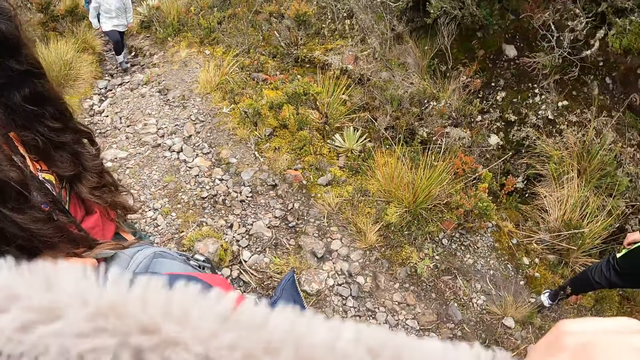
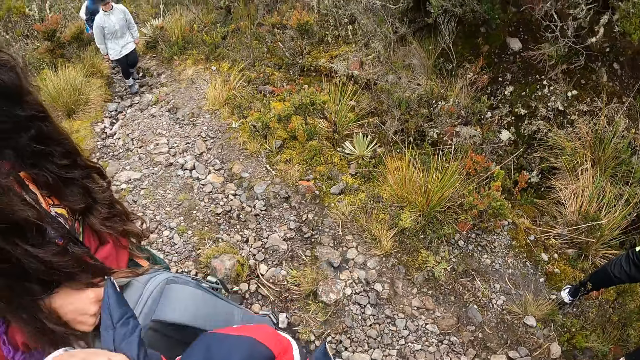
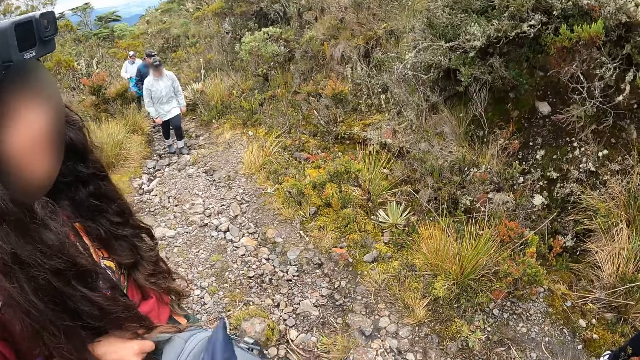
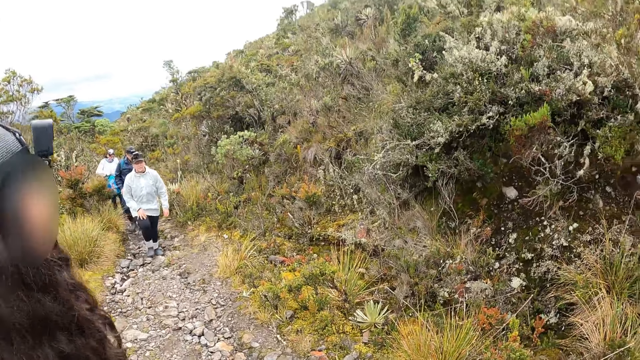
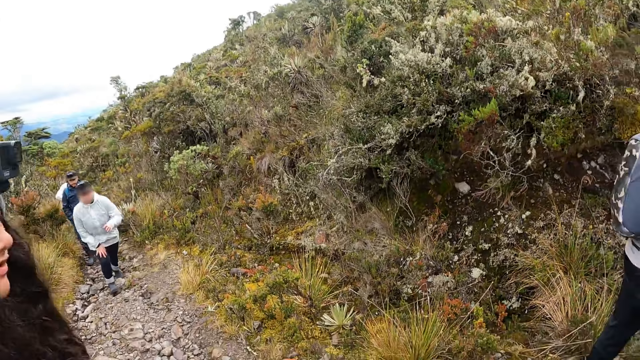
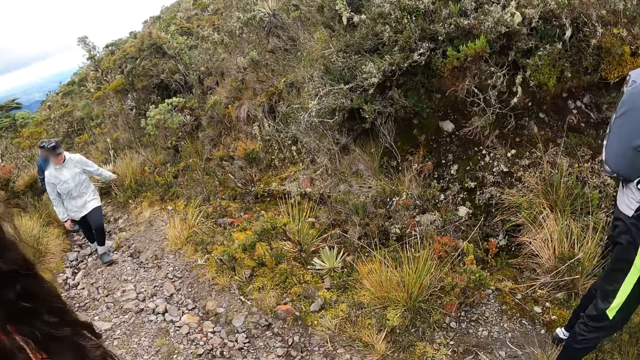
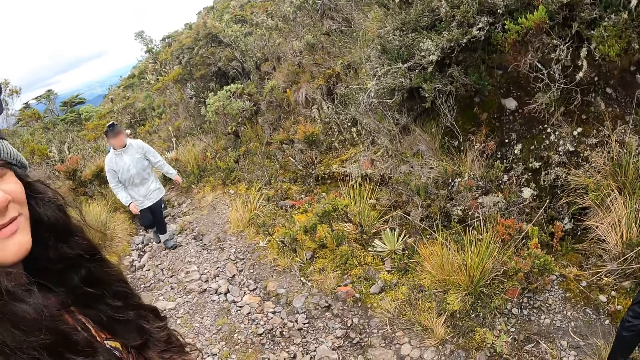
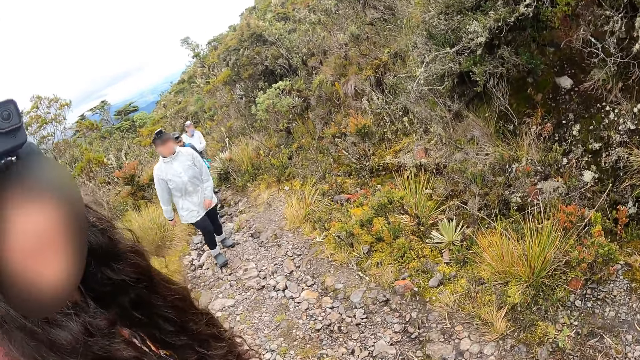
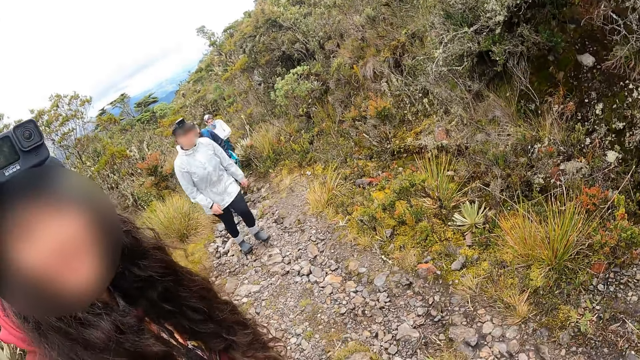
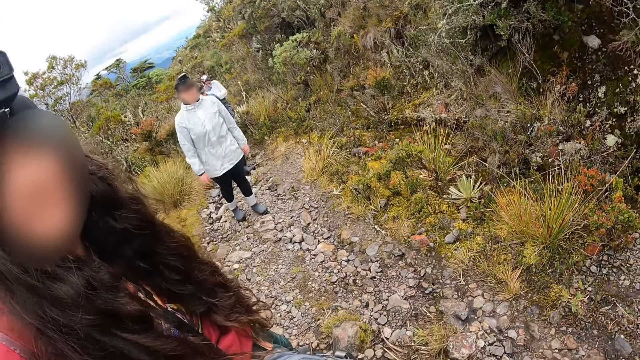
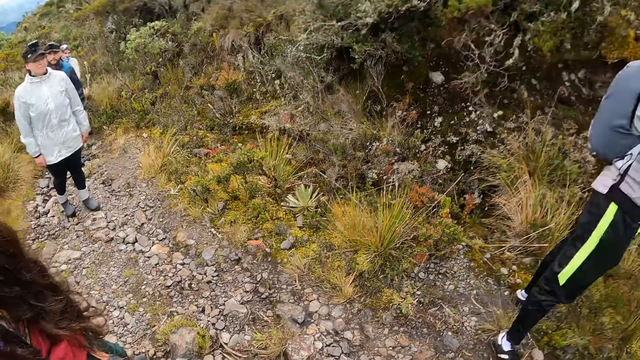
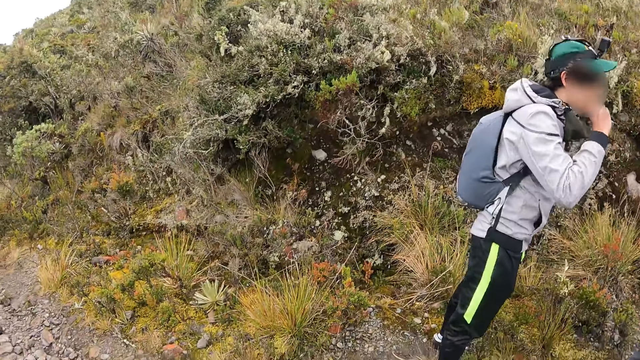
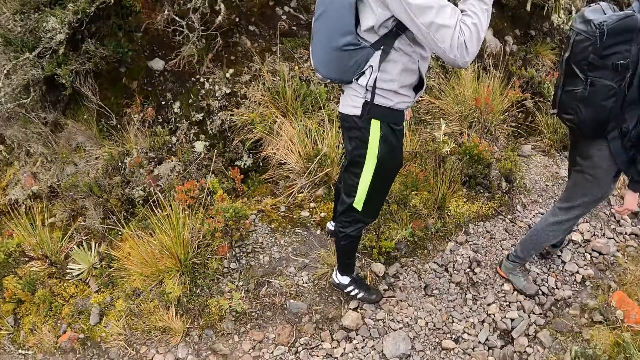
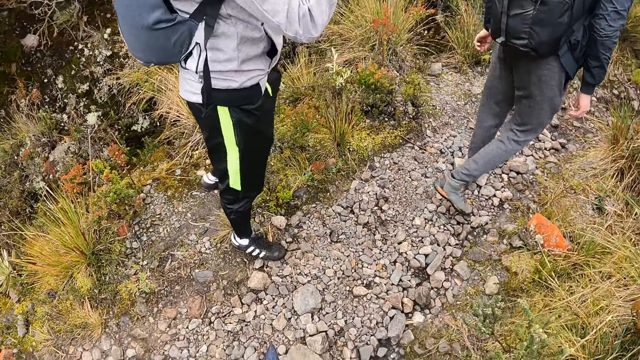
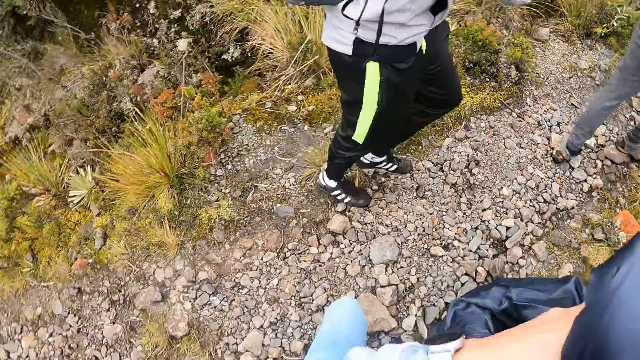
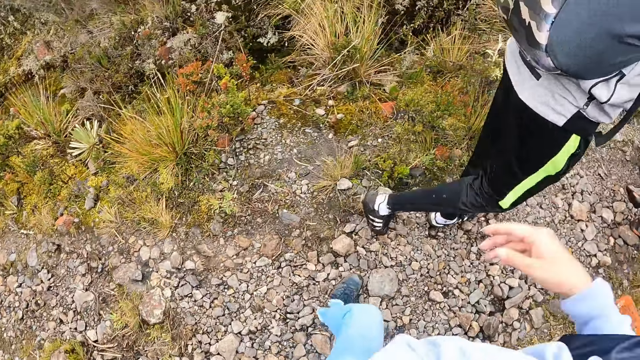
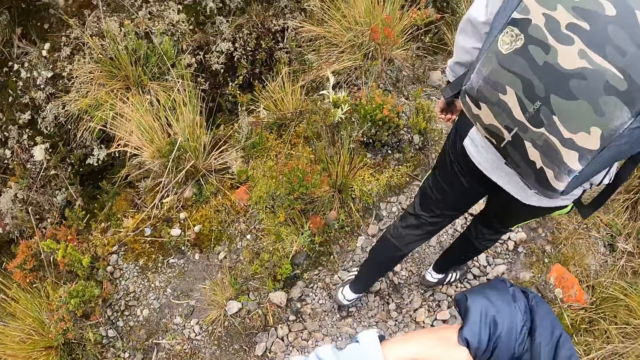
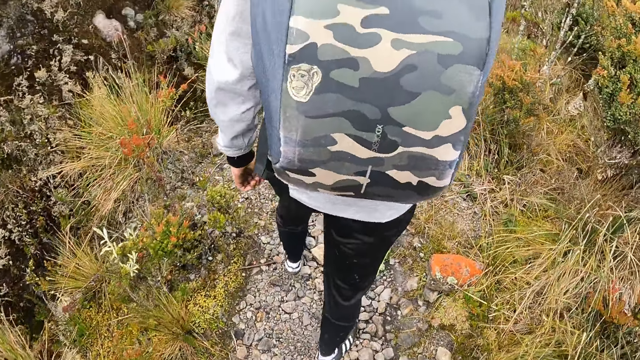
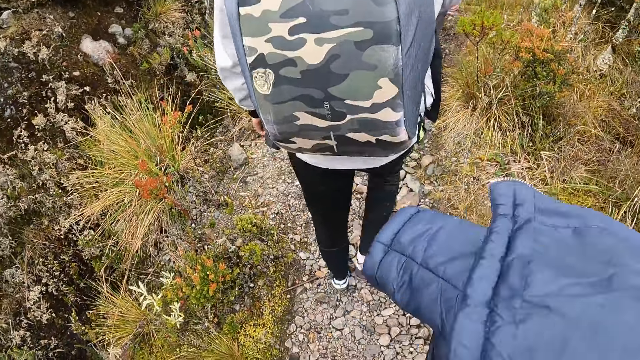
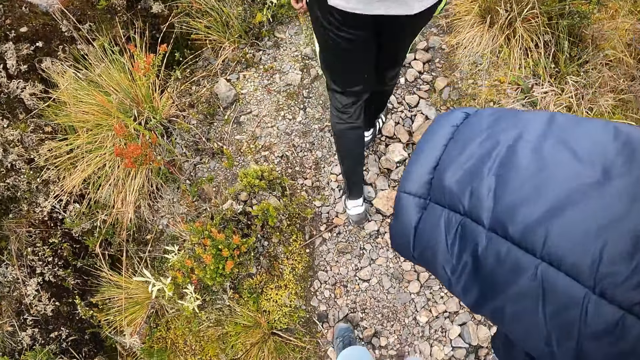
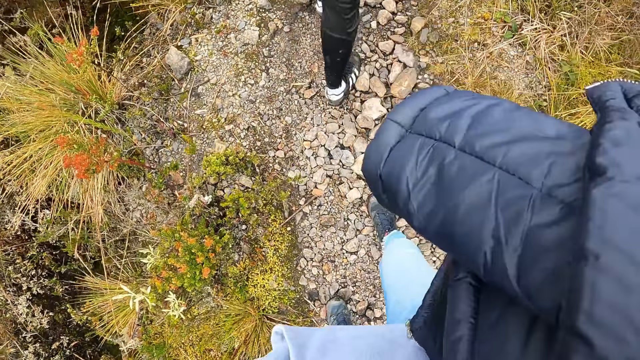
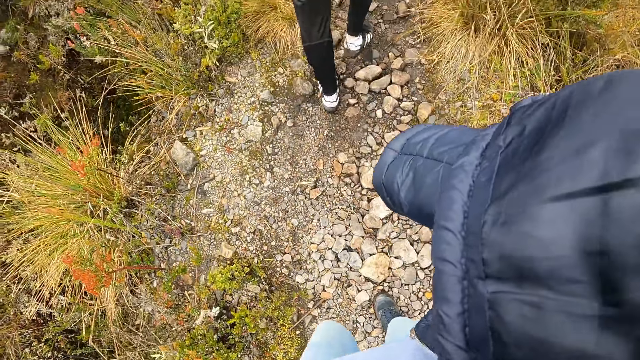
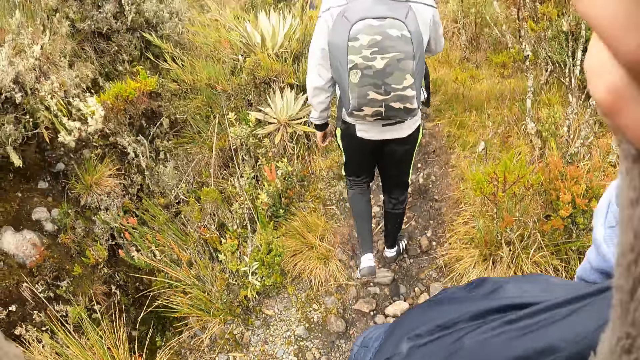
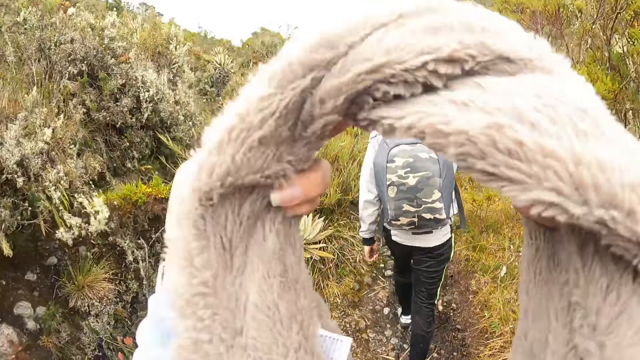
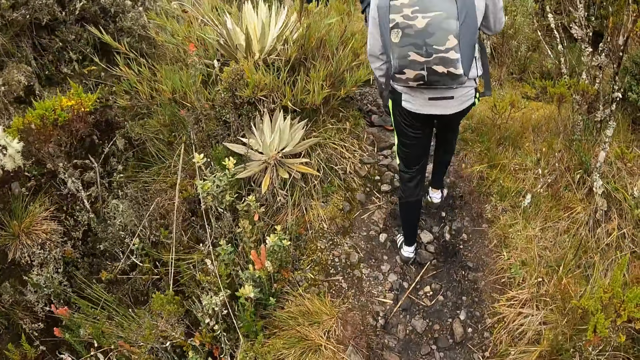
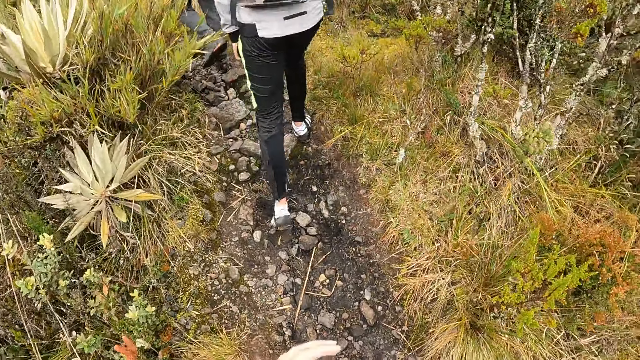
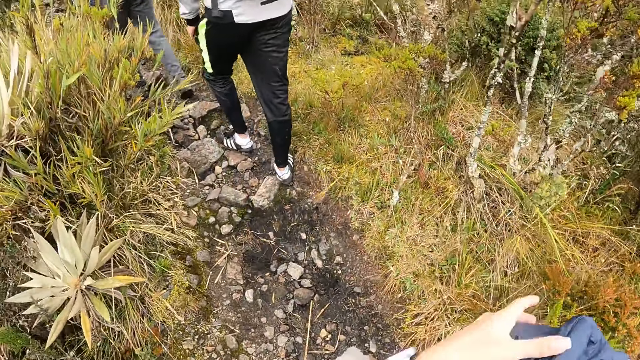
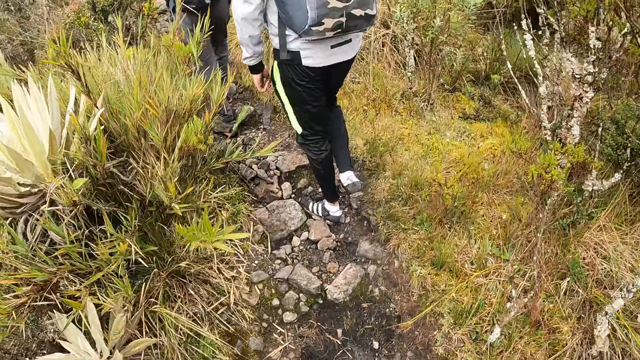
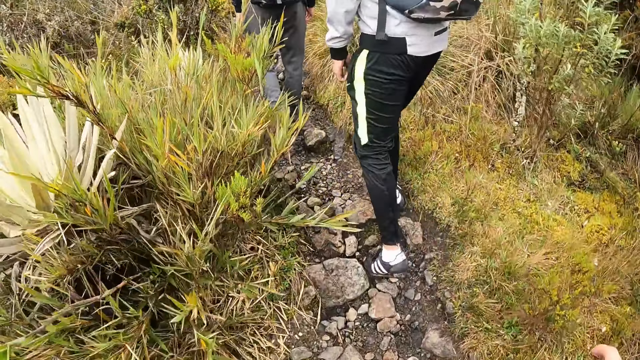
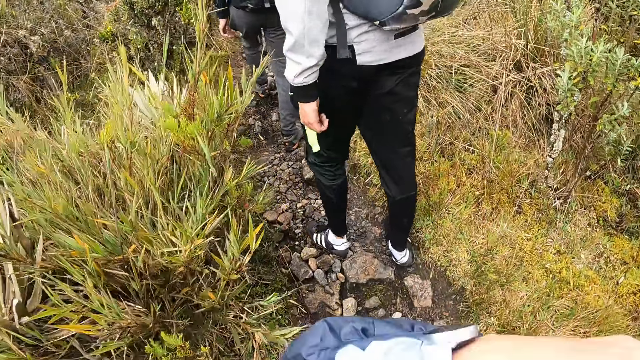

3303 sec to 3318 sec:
The camera wearer touches a muffler on her neck. She lifts the jacket. She puts the jacket on the arm. A man walks up the pathway on the hill. The camera wearer holds the jacket in her right hand. She walks up the pathway on the hill. She removes the muffler on her neck with her hands. She moves the jacket in her right hand to her left hand.

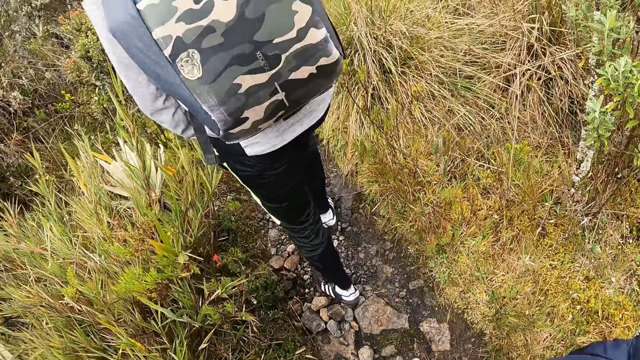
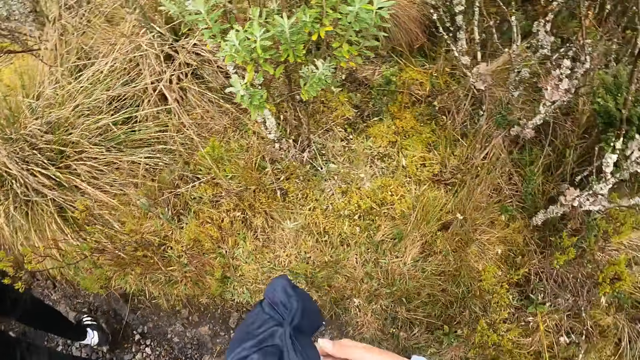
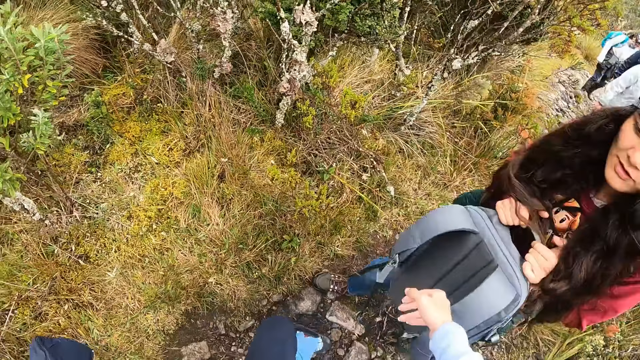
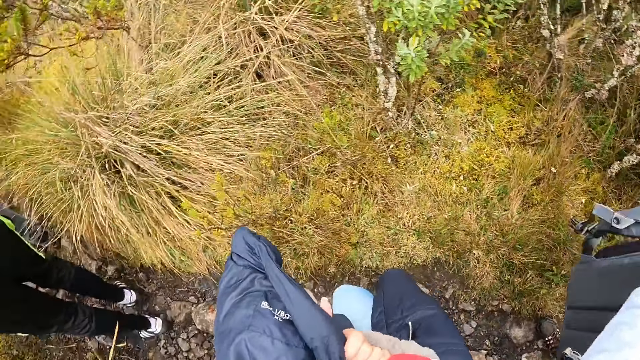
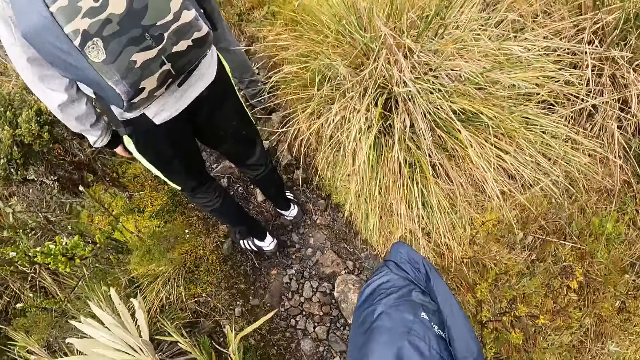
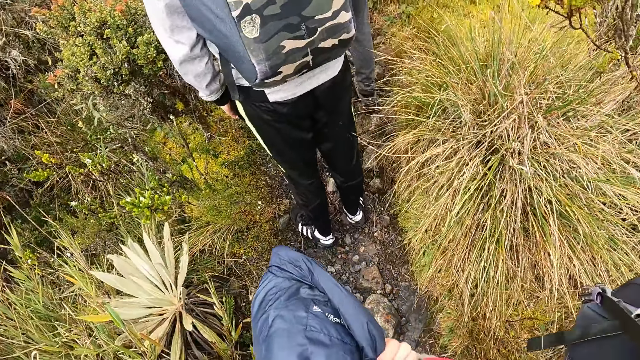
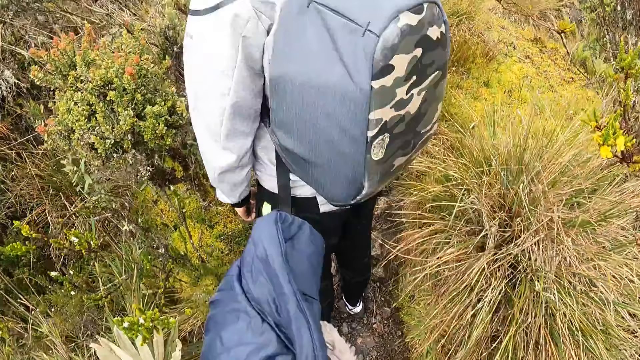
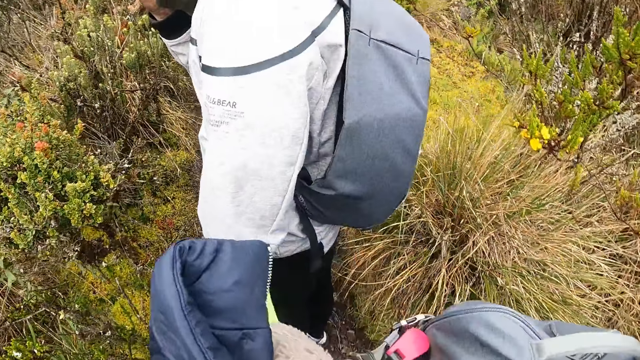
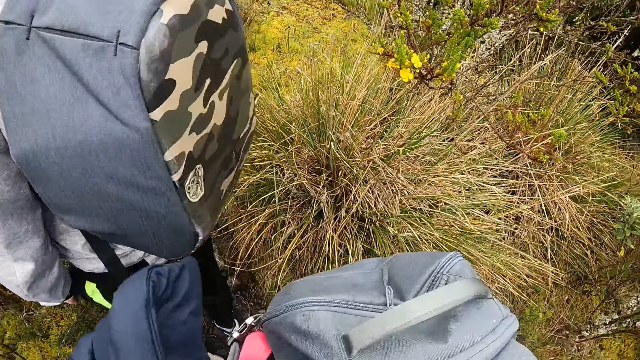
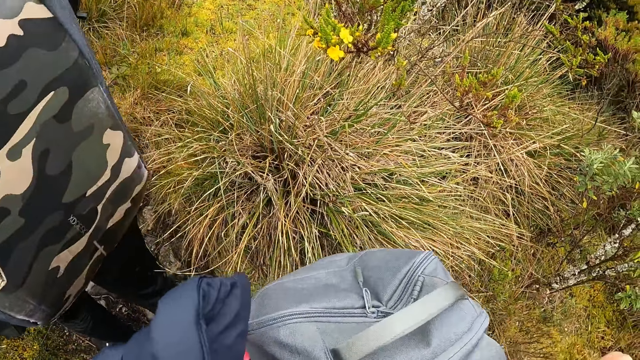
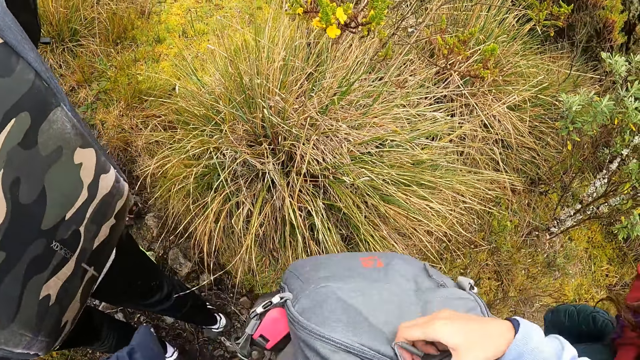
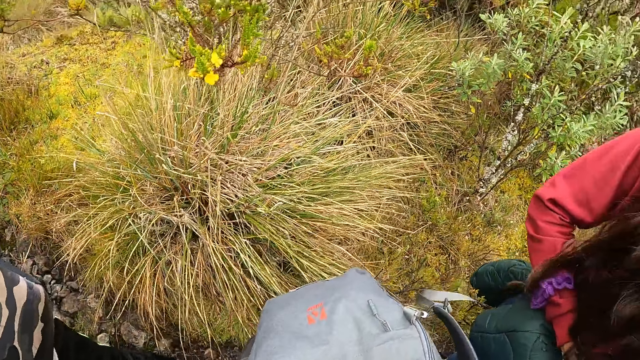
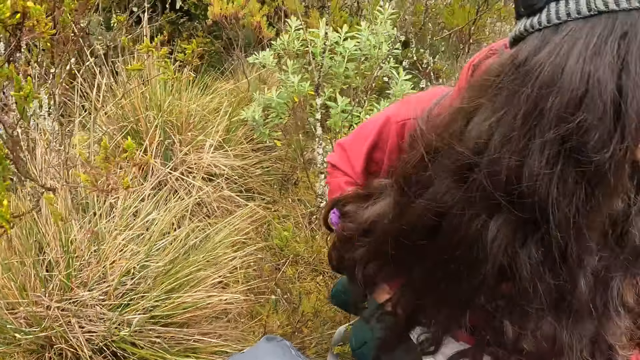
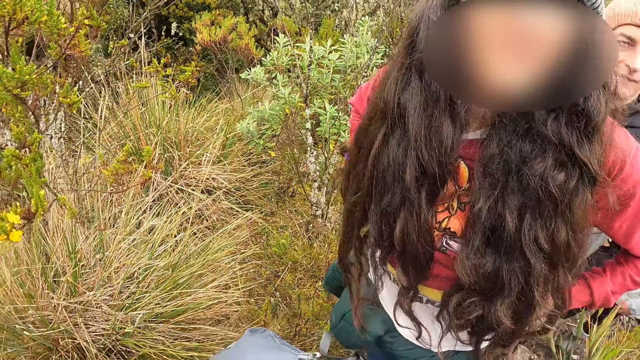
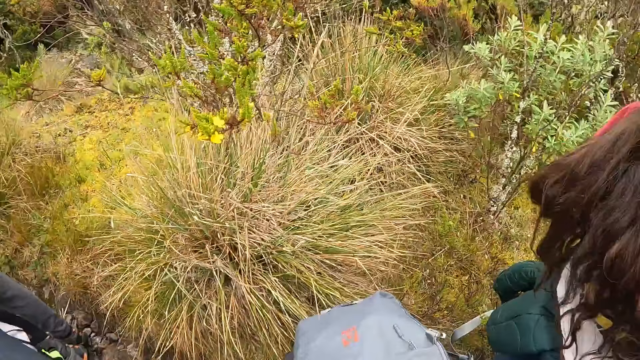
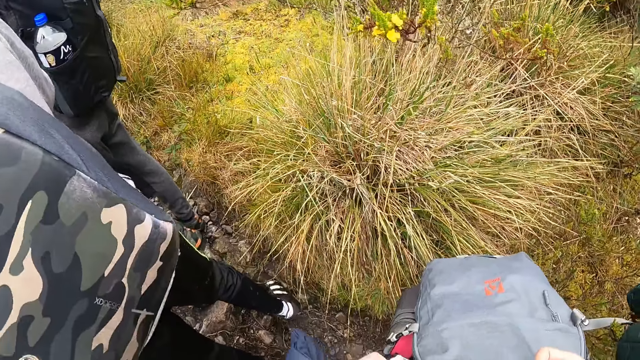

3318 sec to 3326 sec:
The camera wearer takes the backpack from the woman with her right hand. She opens the zip of the backpack in her left hand with her right hand.
